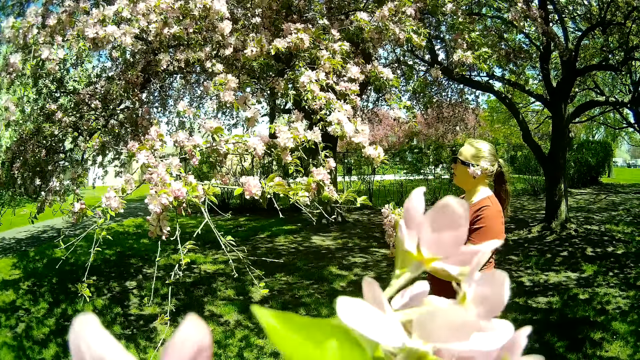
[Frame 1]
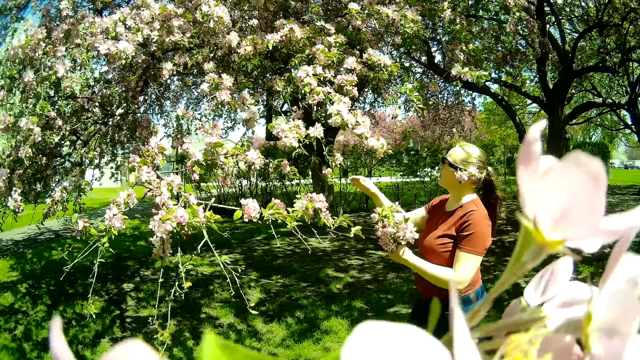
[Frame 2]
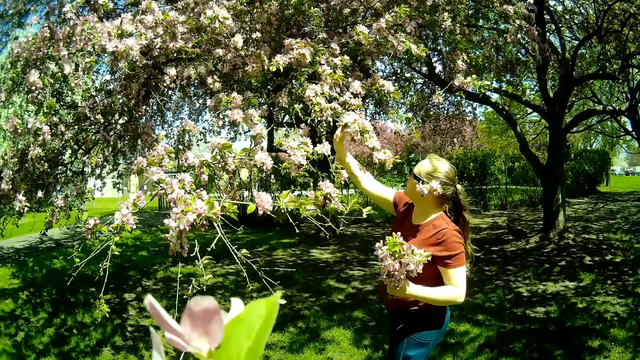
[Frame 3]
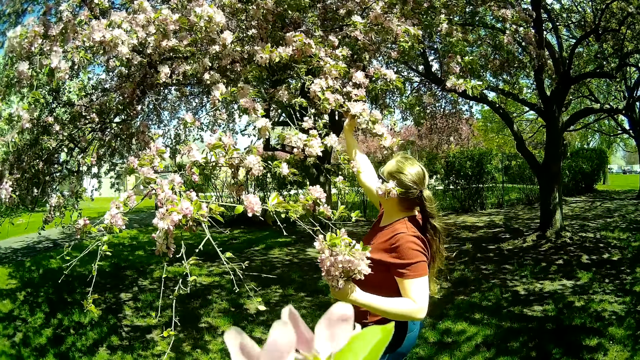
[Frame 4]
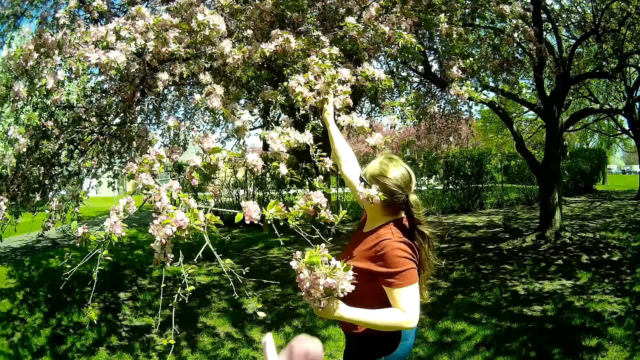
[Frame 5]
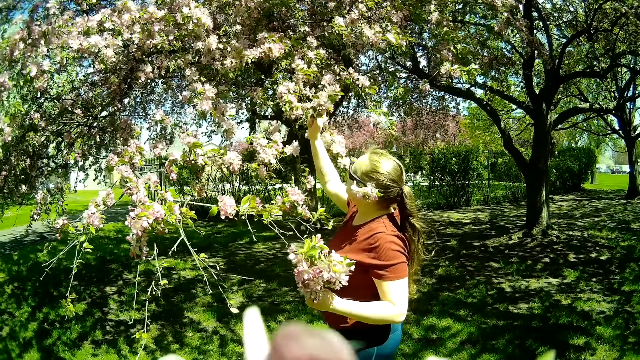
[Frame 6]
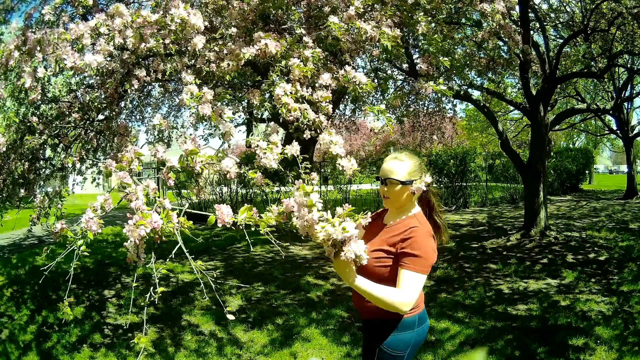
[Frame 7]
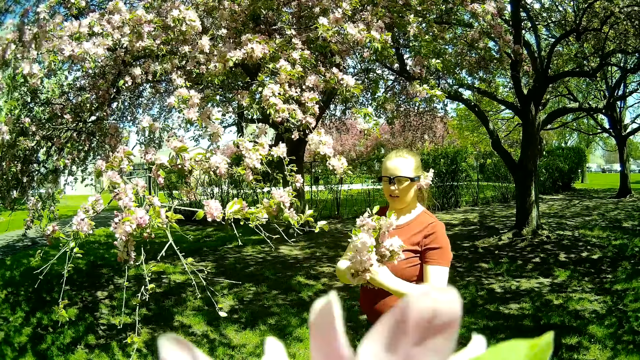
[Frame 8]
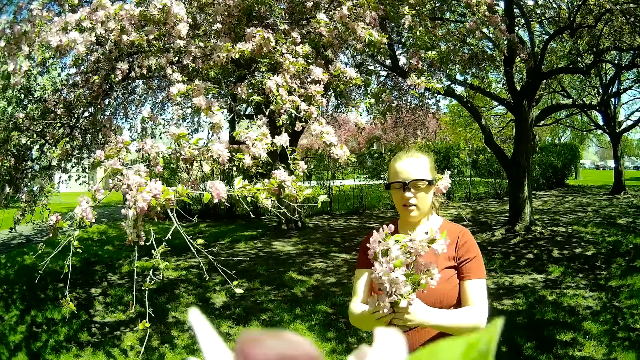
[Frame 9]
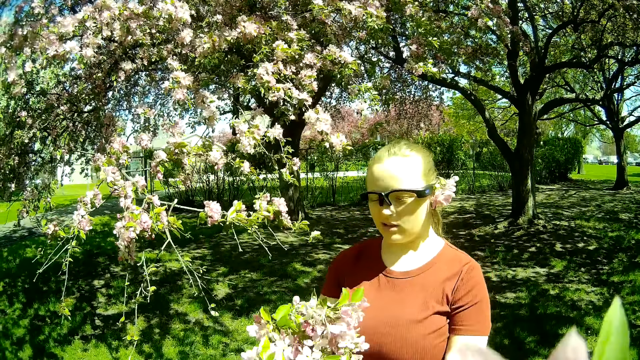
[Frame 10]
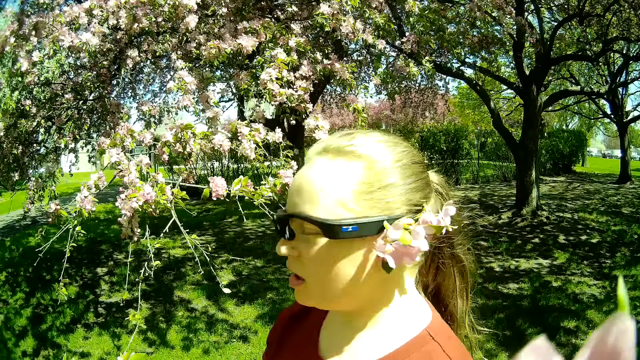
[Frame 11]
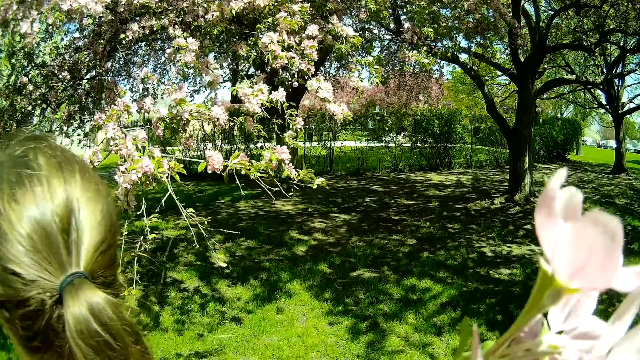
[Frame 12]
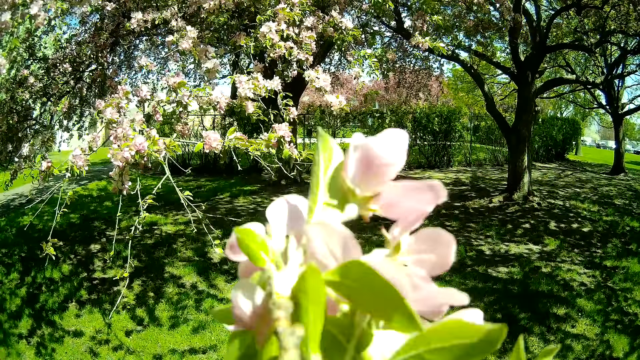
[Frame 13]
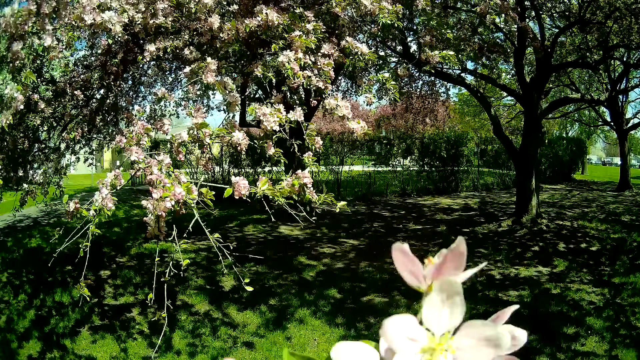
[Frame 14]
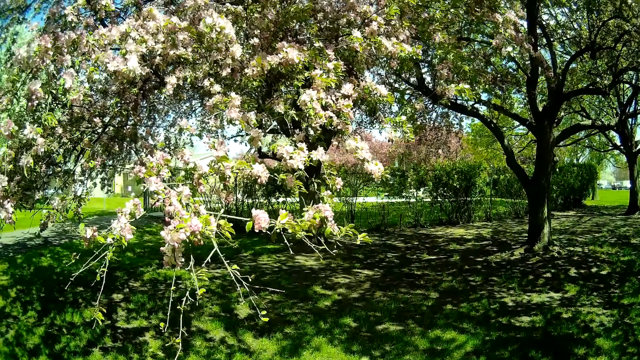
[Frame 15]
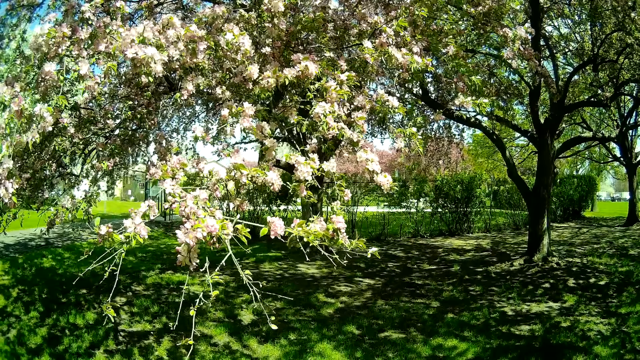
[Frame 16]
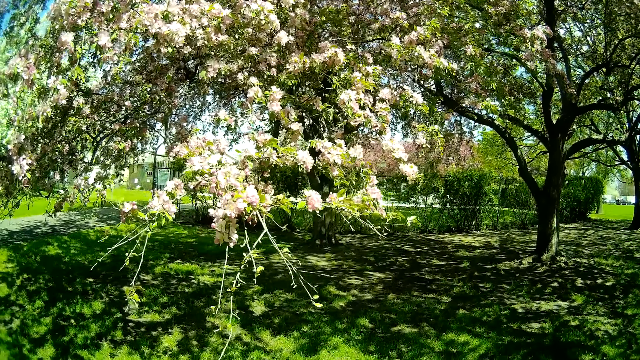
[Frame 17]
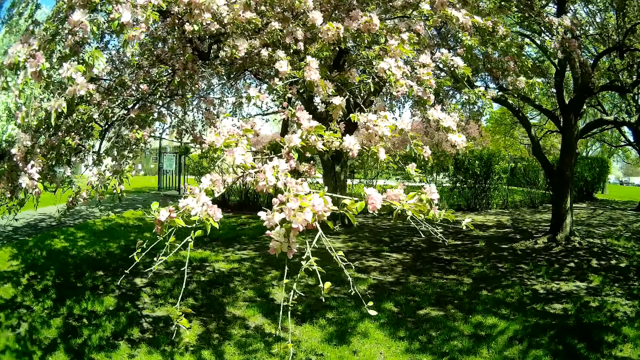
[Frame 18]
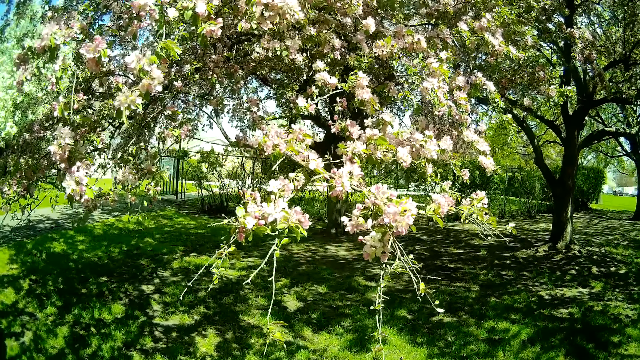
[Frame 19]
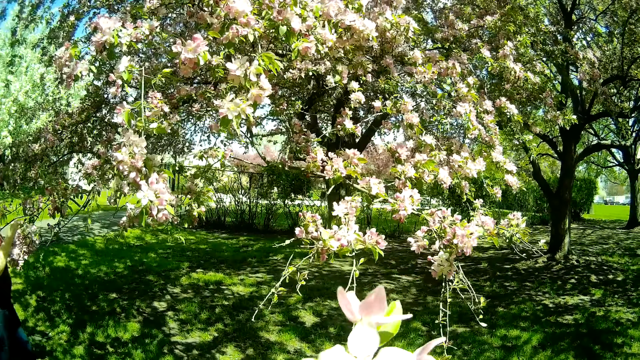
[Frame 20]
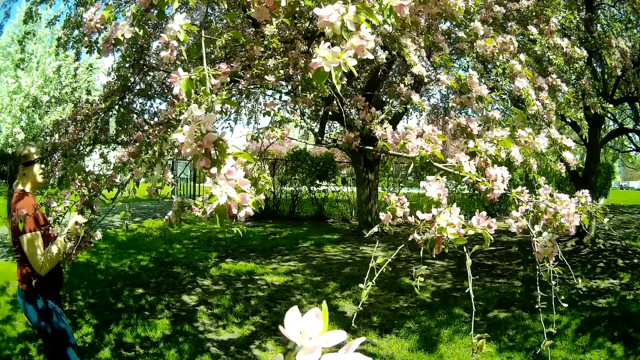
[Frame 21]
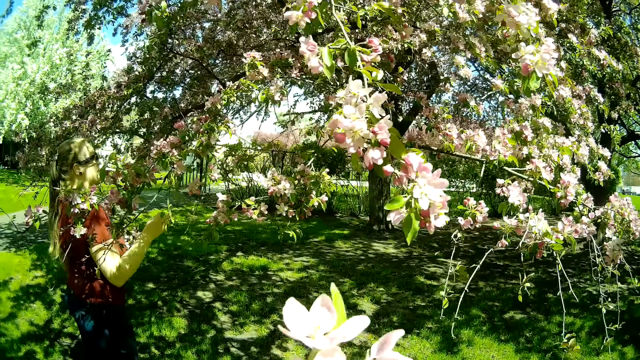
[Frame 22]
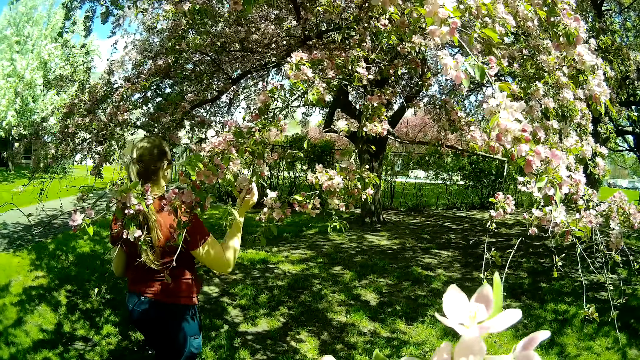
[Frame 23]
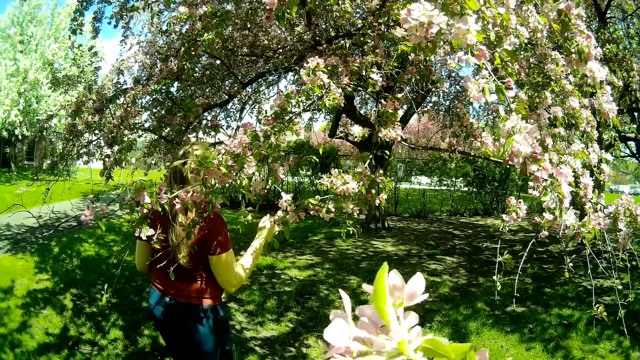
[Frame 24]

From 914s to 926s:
The woman breaks off a flower branch from the tree with her right hand. The woman walks around the tree.

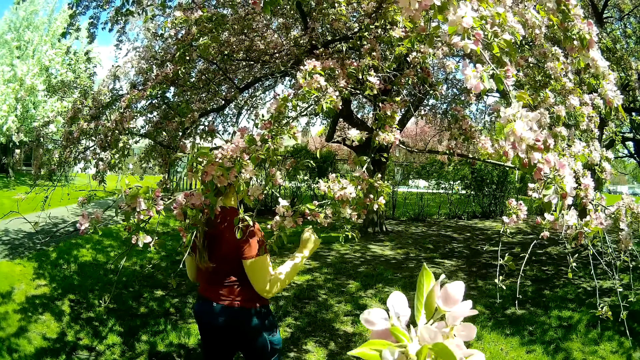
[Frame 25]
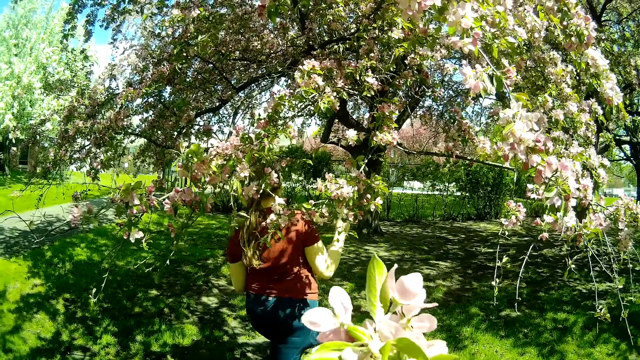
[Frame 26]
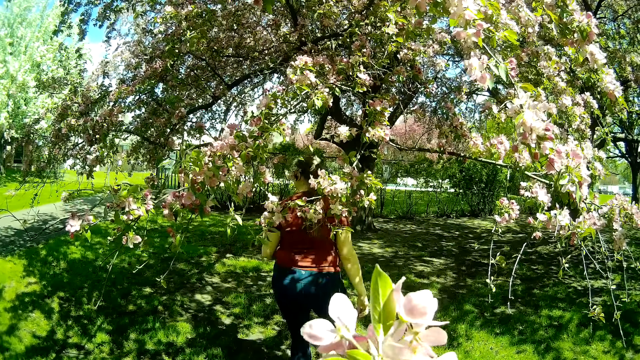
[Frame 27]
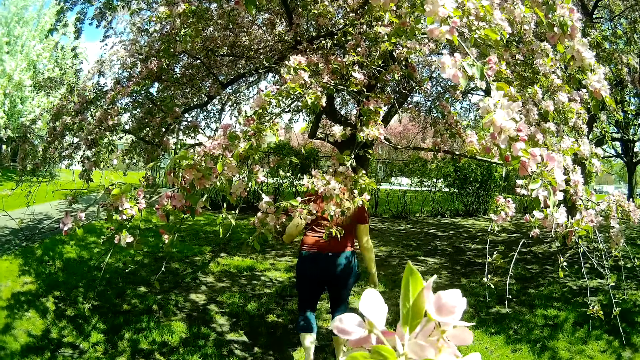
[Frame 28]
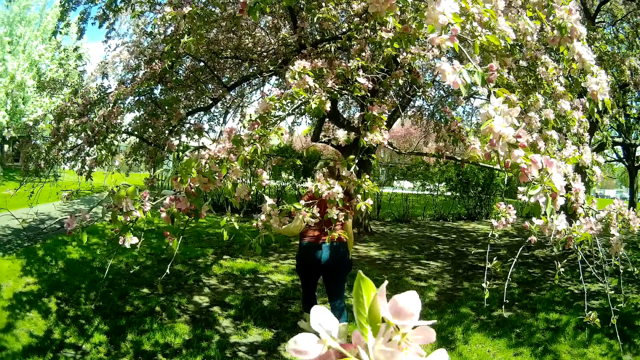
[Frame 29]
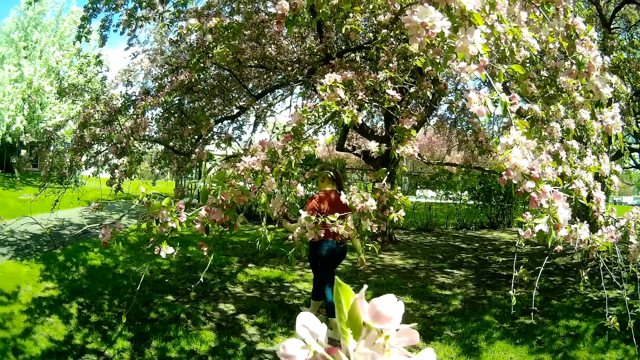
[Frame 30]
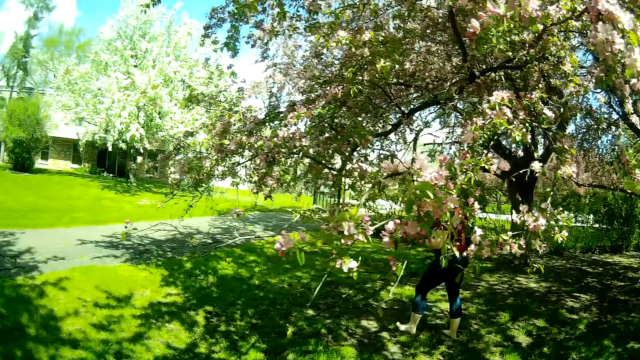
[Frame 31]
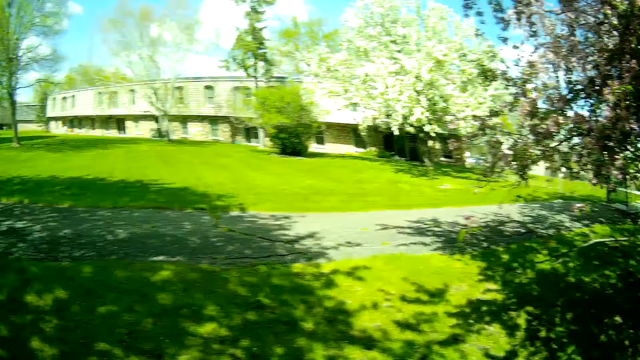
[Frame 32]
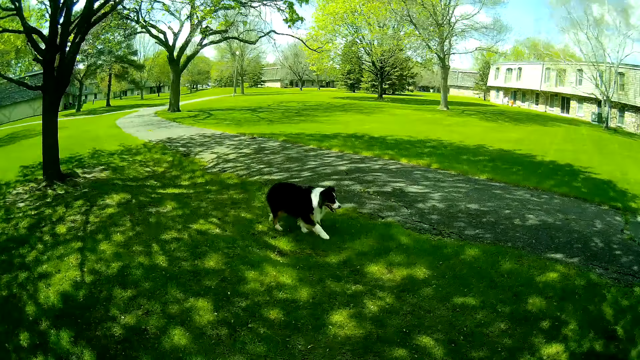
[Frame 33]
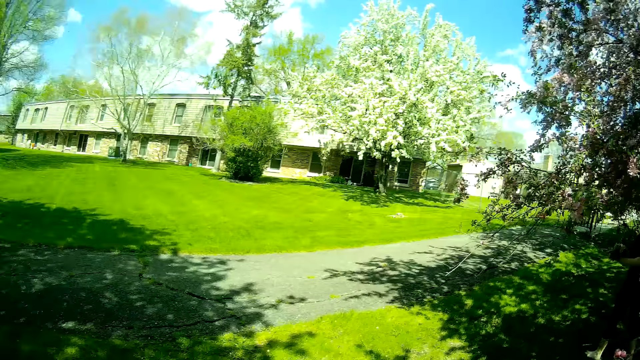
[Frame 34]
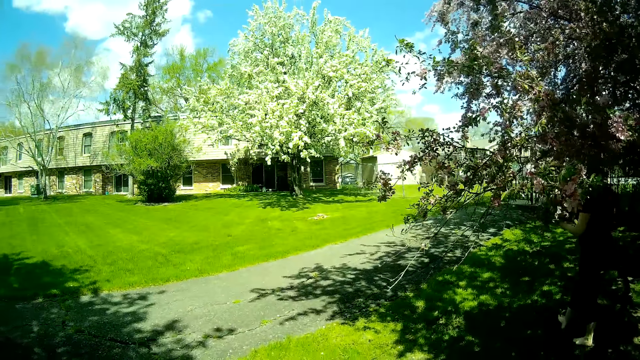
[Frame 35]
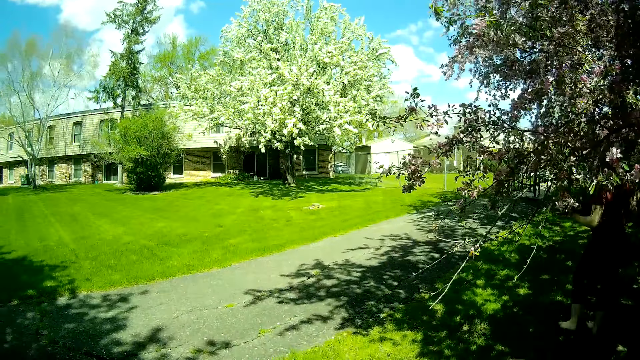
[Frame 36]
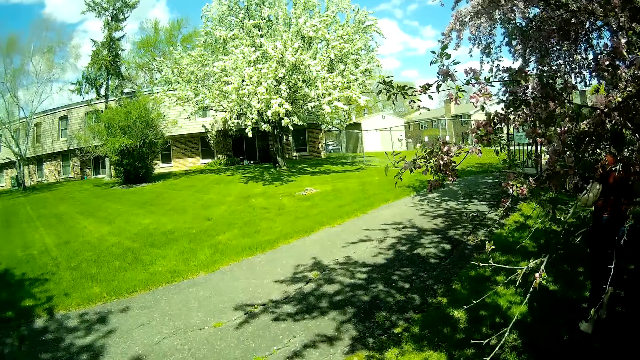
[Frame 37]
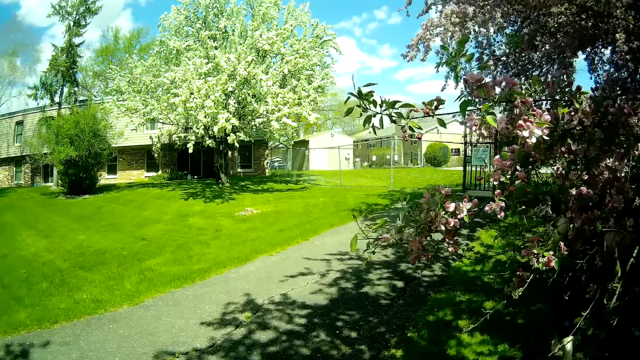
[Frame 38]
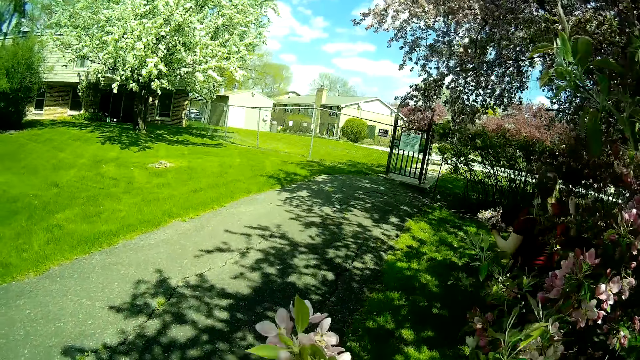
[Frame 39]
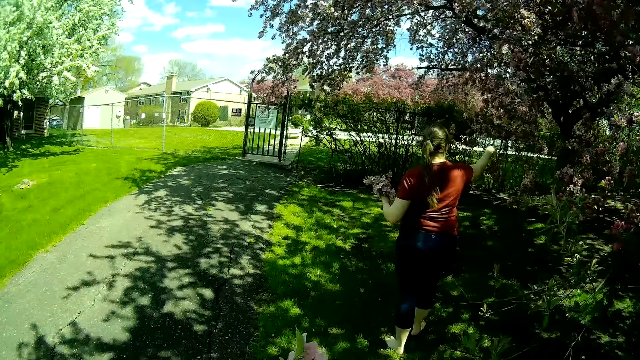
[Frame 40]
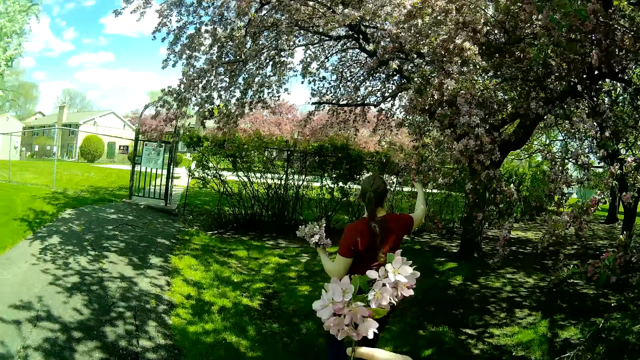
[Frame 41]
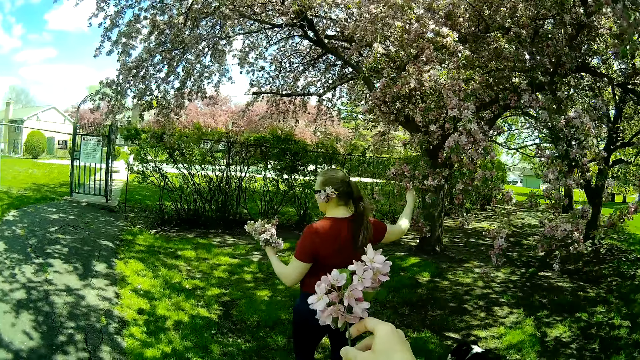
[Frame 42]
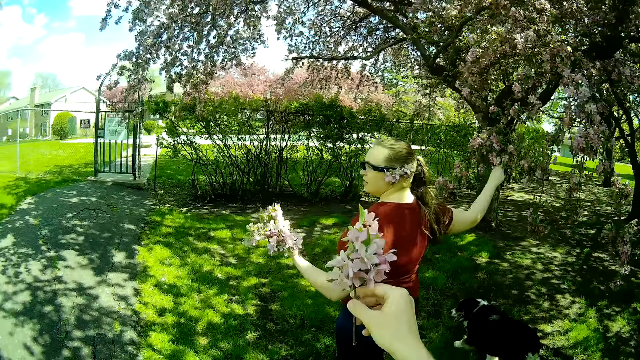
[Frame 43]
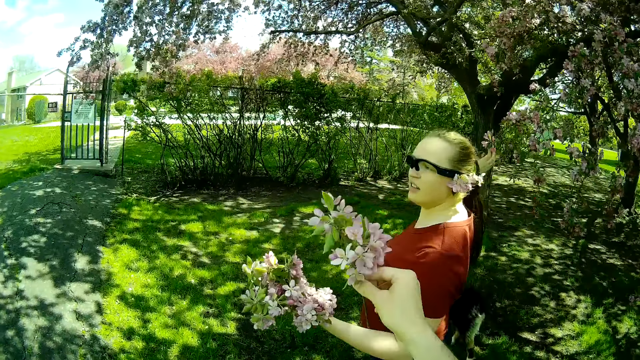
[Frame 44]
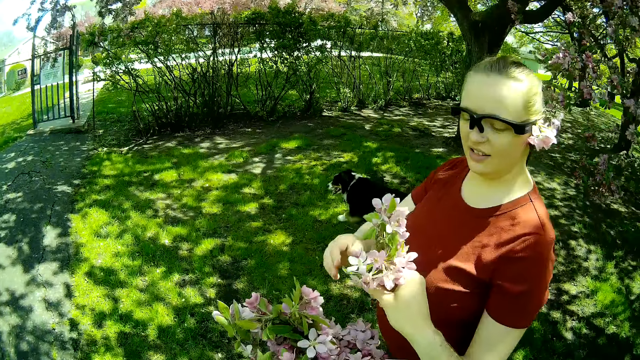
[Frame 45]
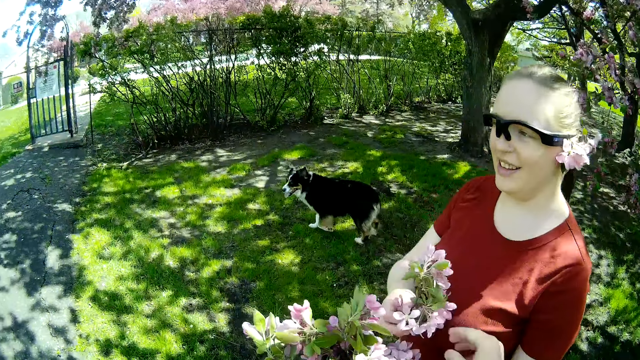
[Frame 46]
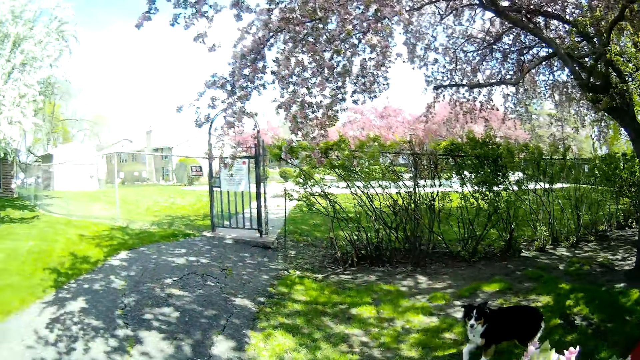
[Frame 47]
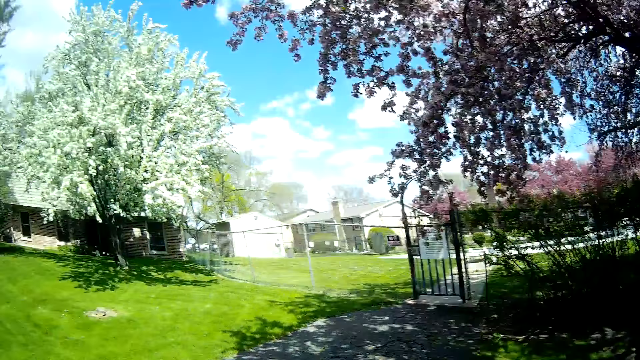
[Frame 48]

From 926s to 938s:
The dog walks on the lawn. The camera wearer looks around the compound and walks around the compound. He interacts with the woman. The woman grabs a flower branch on a tree with her right hand. The camera wearer gives the flower branch to the woman with his right hand. The woman picks the flower from the camera wearer. The woman passes the flower branch from her right hand to her left hand.
